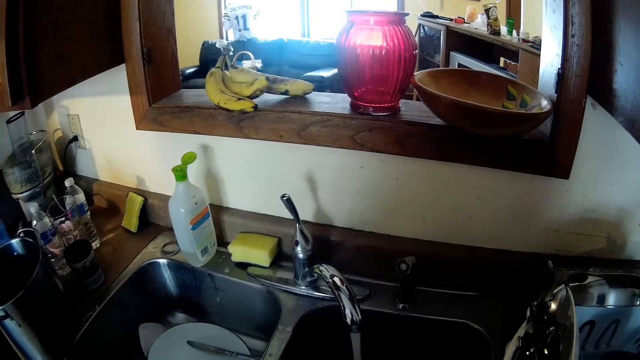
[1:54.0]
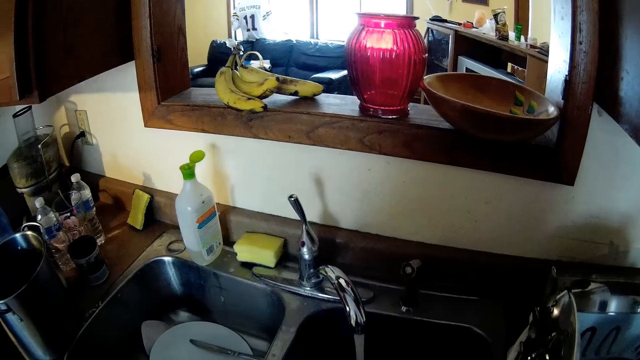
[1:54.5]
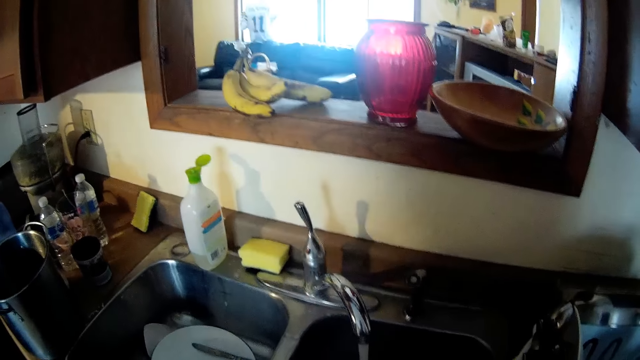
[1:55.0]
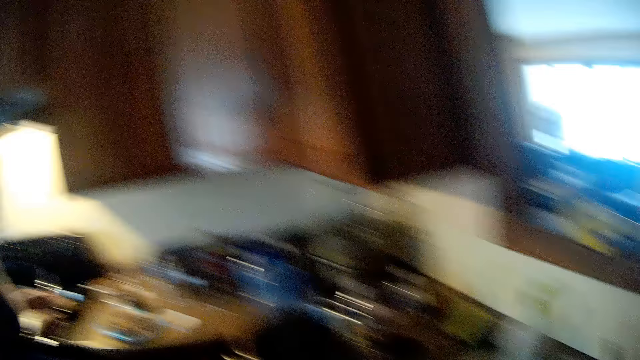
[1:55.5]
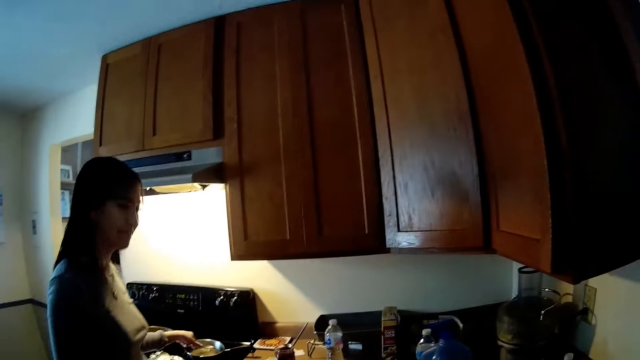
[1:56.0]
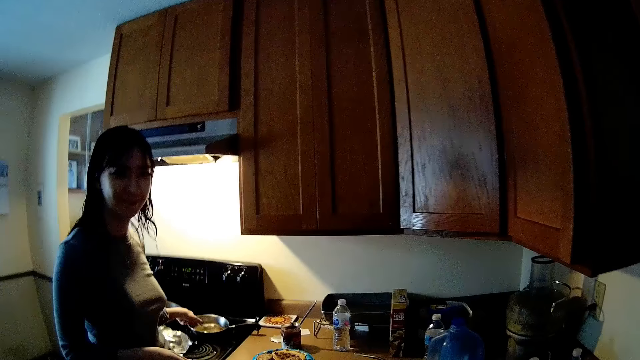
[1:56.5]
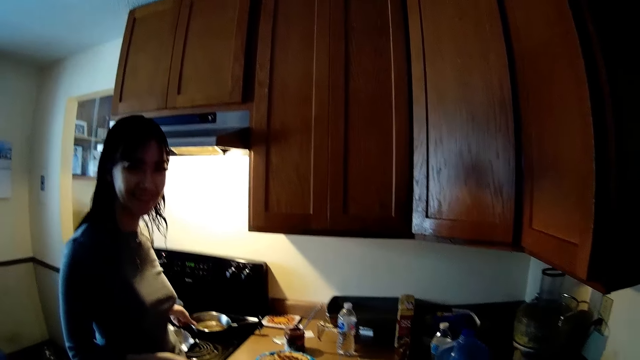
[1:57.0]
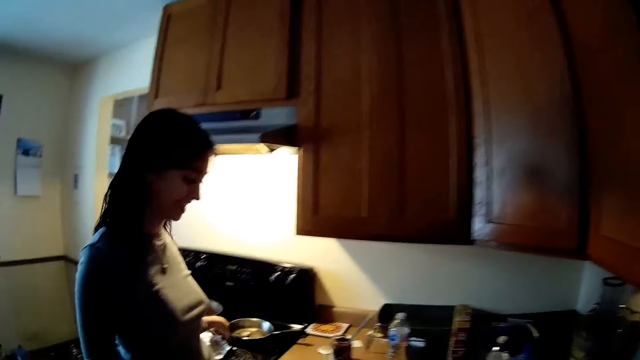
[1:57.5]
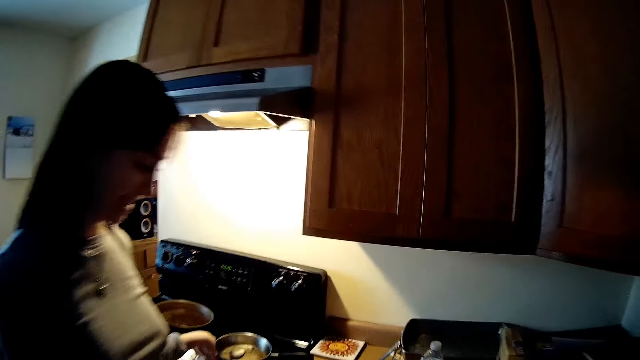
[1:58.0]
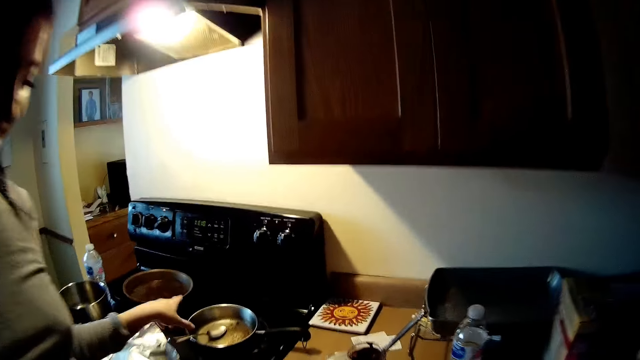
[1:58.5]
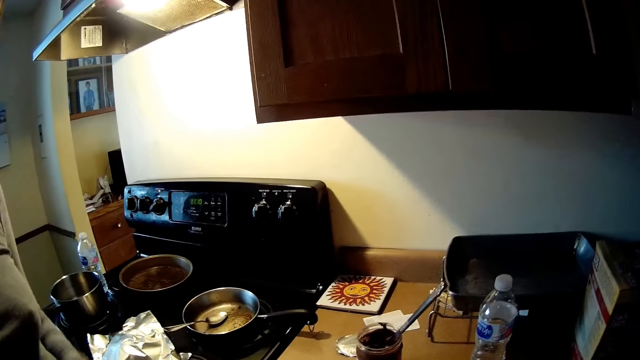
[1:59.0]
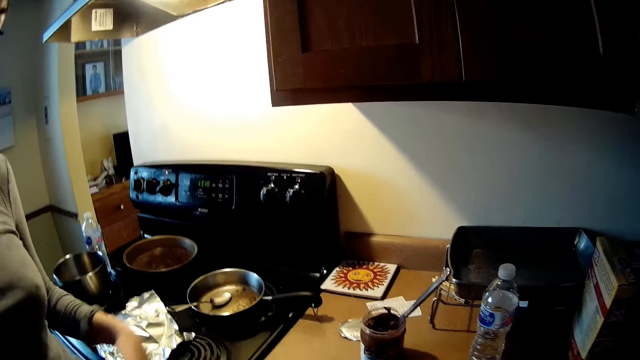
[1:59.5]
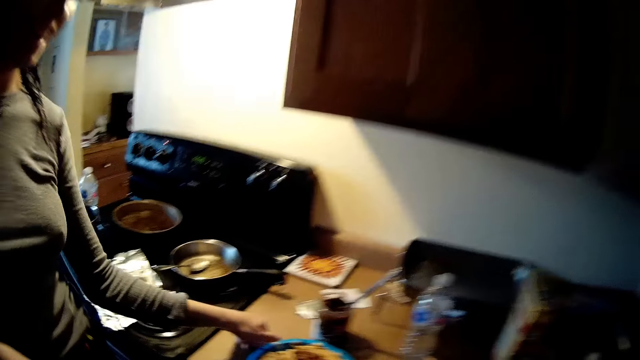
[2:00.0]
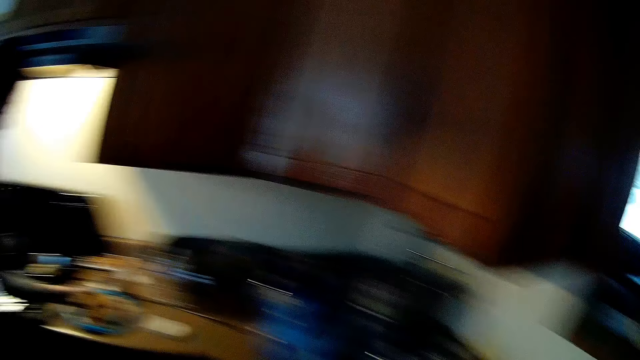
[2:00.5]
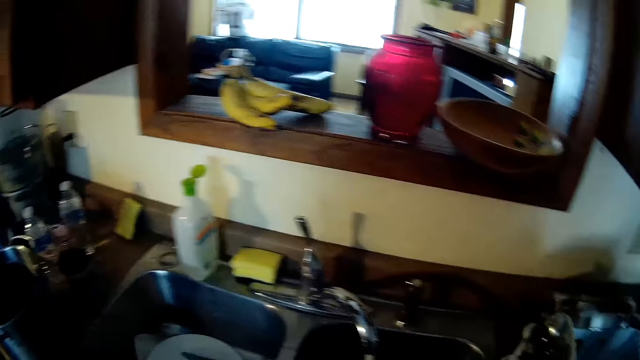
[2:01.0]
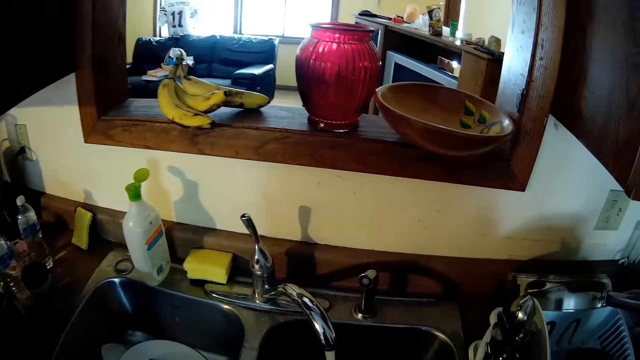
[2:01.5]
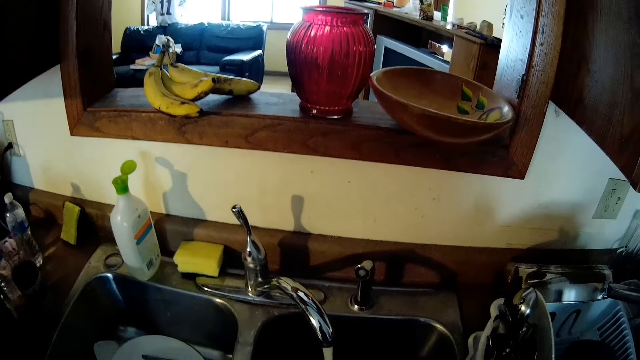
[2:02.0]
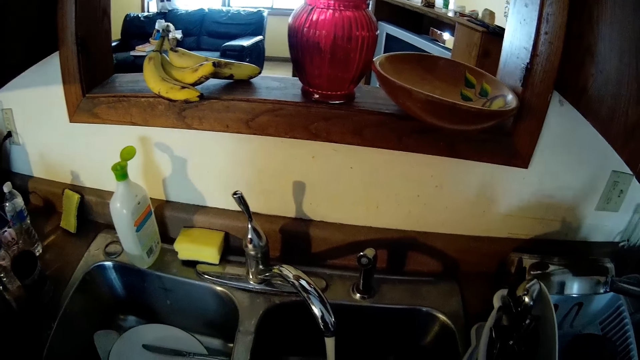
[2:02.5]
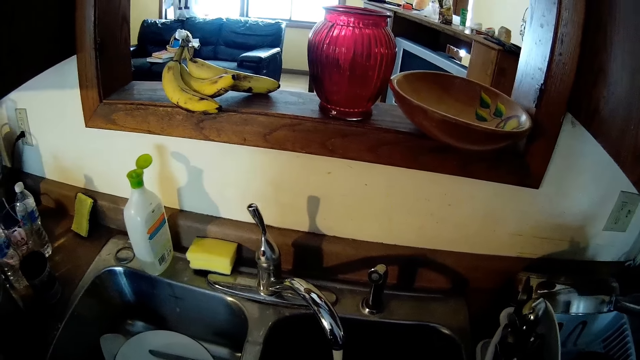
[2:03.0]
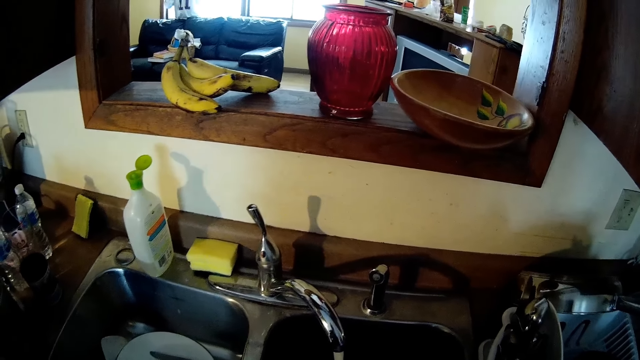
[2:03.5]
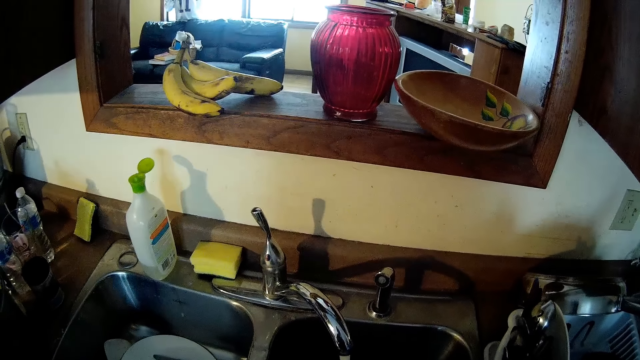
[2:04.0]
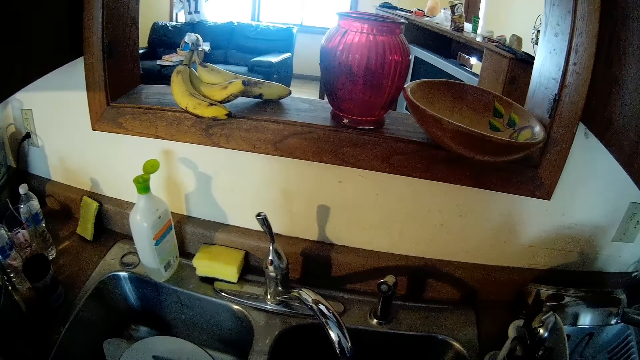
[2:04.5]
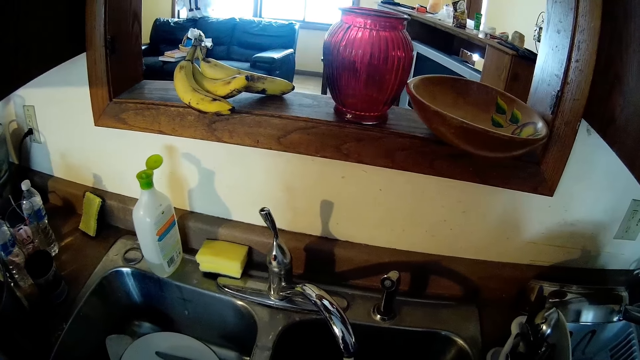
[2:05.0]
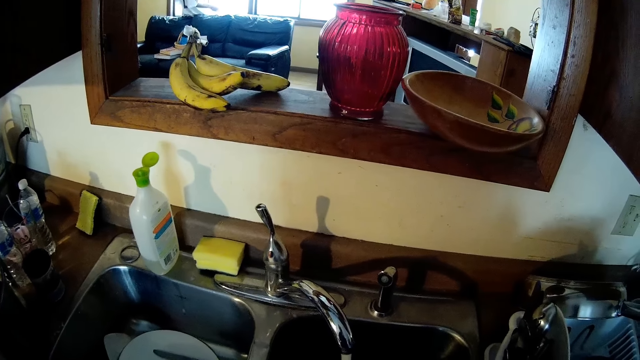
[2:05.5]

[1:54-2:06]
The camera wearer looks towards a woman. They put a spoon in a cooking pan. The woman talks with the camera wearer. The camera wearer walks towards the woman. The woman adjusts a hand. She picks up a plate with food and holds the plate of meal. The camera wearer looks towards the sink.

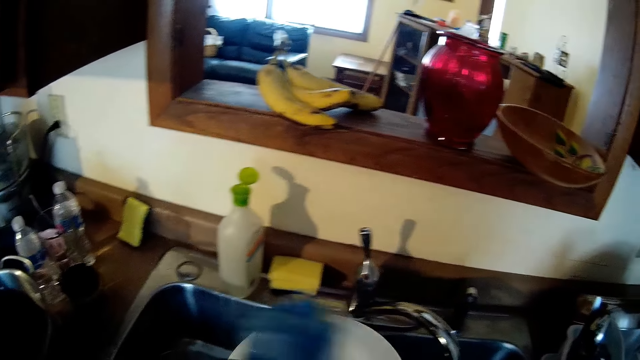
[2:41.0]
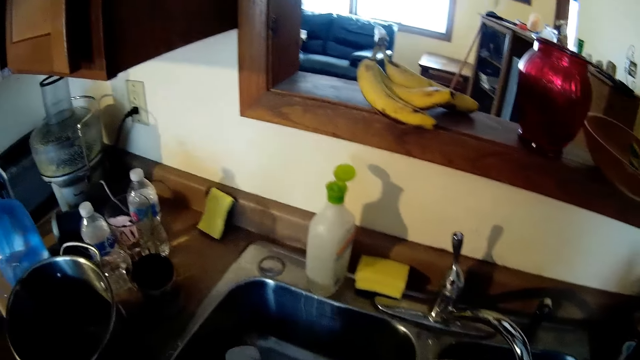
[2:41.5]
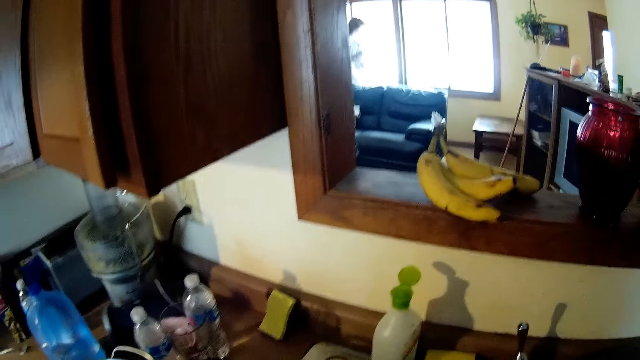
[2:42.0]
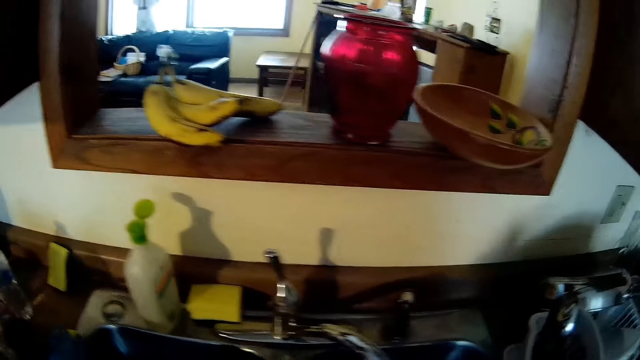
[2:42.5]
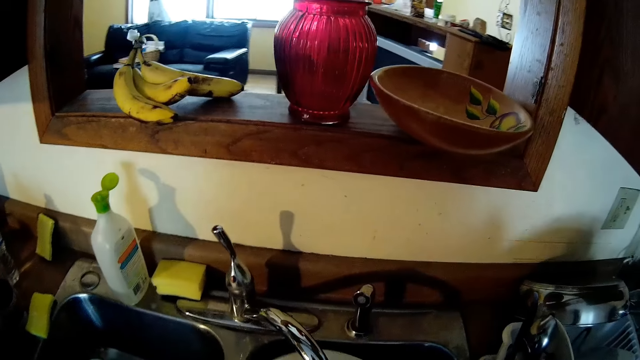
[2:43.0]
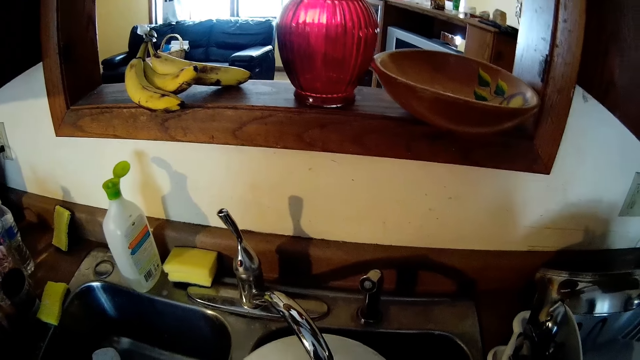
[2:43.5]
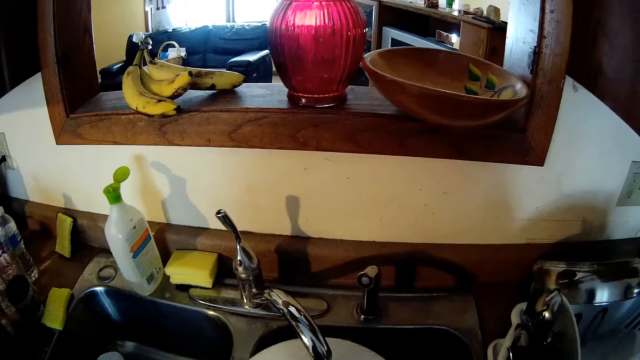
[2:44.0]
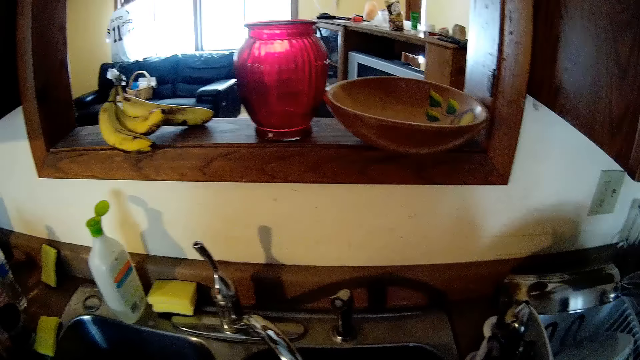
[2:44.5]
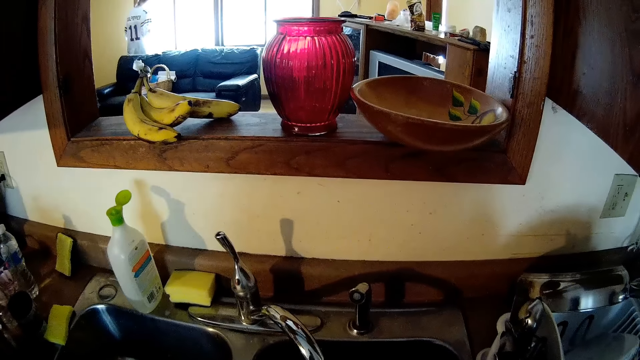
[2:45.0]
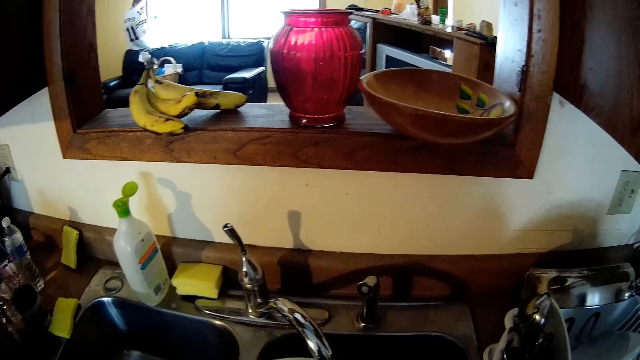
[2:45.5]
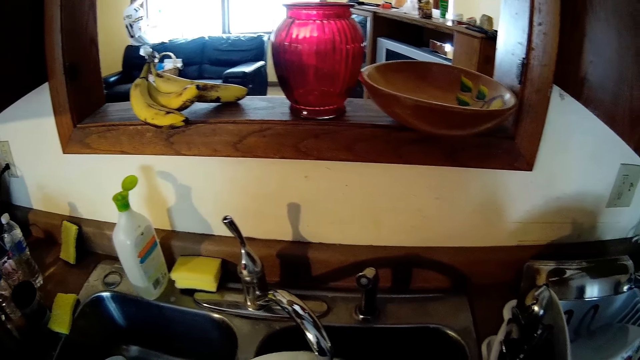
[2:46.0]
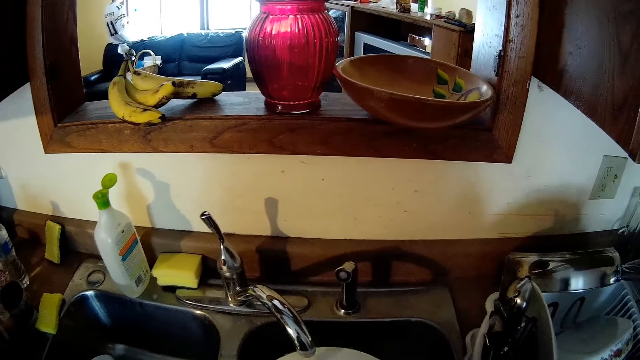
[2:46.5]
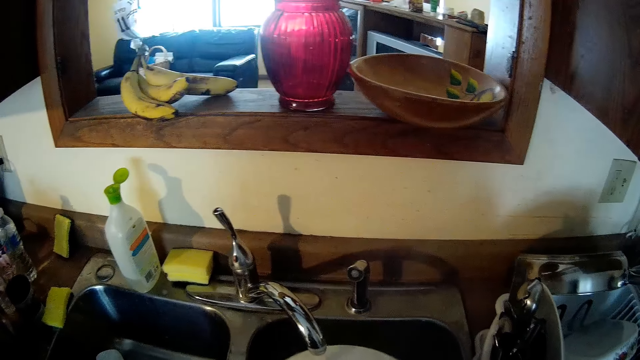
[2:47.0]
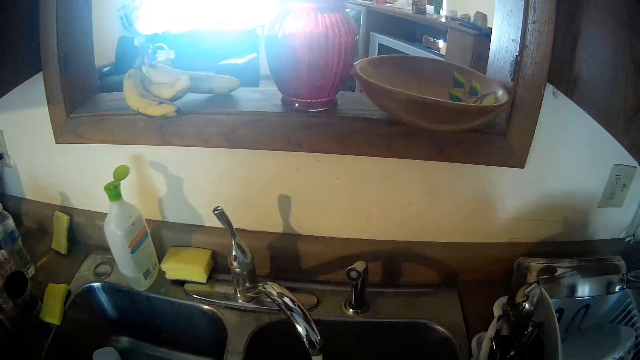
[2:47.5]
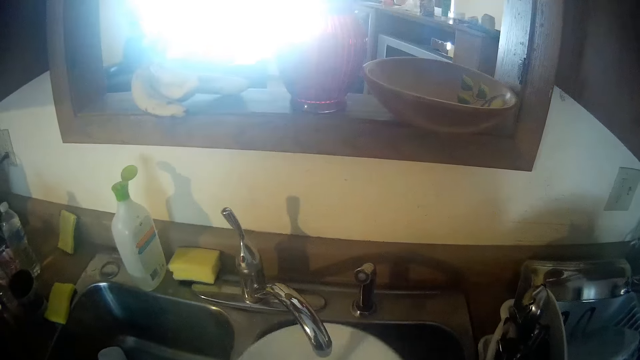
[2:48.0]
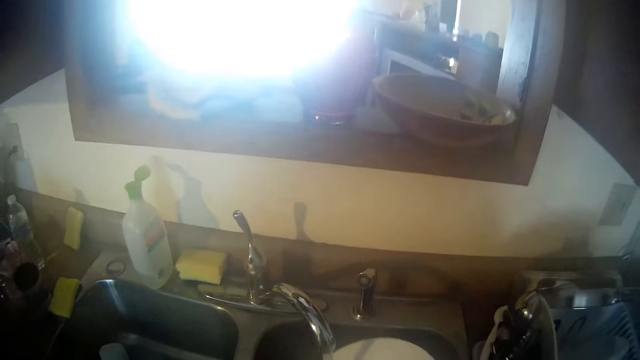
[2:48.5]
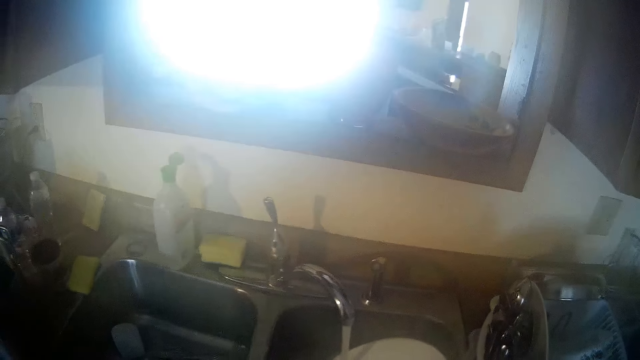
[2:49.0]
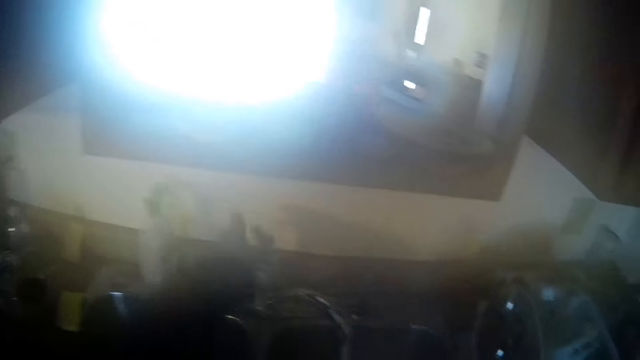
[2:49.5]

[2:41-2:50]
The camera wearer puts a kitchen sponge on the sink counter. They rinse the plate.
